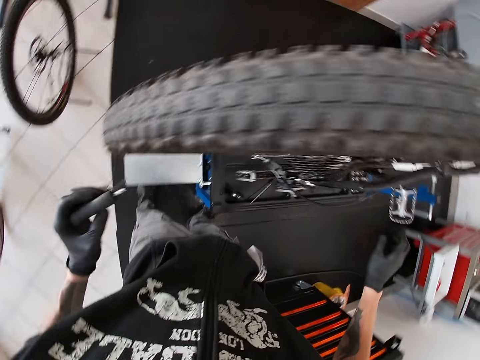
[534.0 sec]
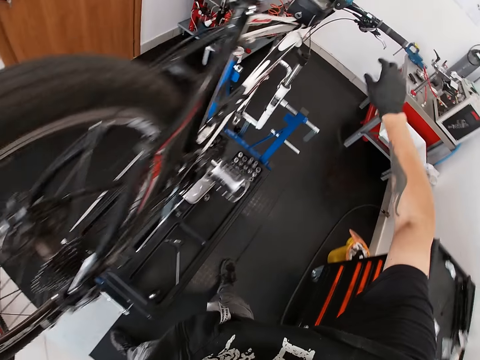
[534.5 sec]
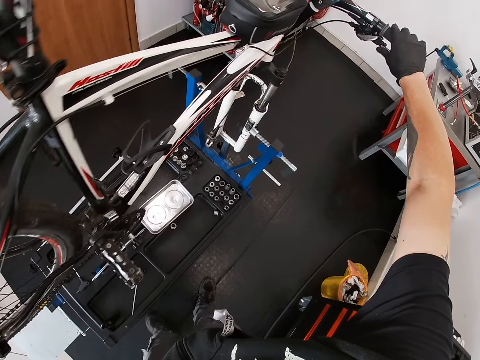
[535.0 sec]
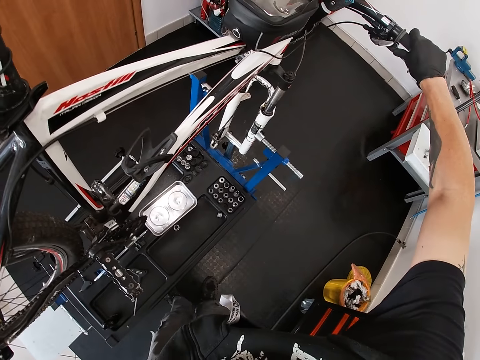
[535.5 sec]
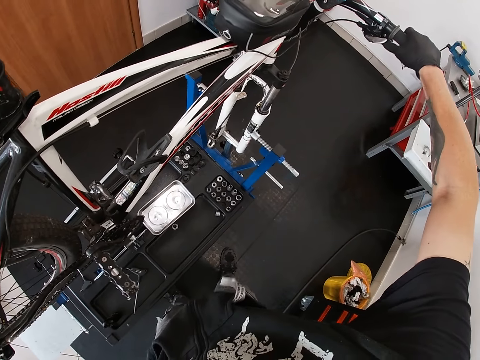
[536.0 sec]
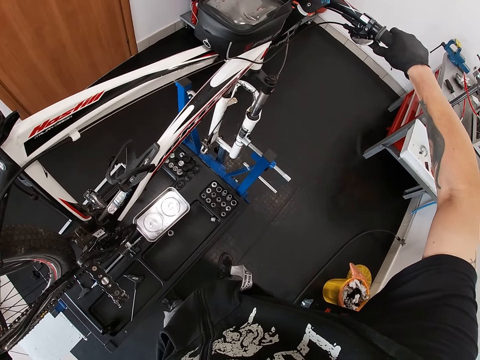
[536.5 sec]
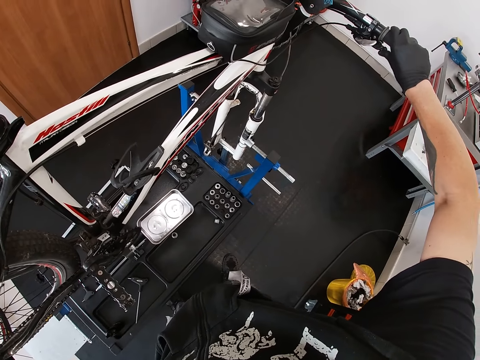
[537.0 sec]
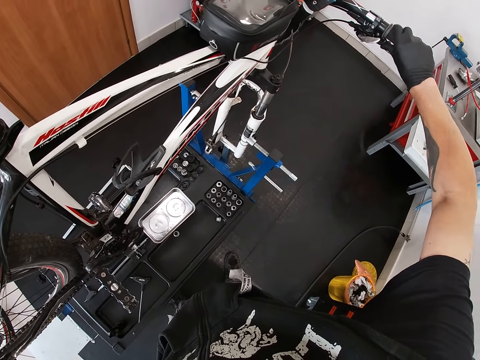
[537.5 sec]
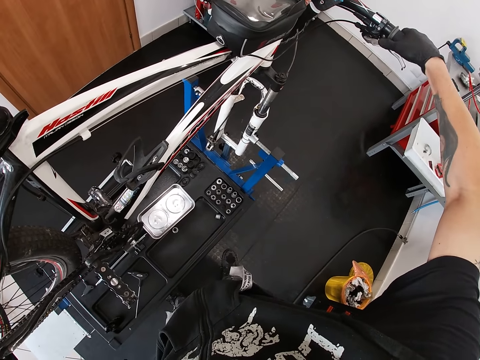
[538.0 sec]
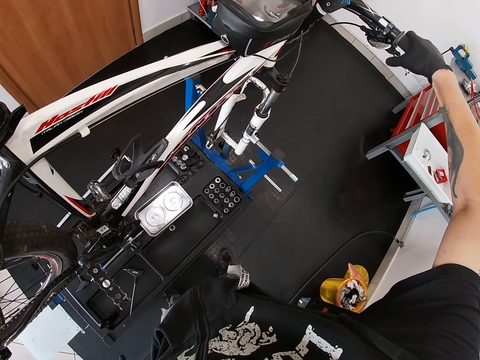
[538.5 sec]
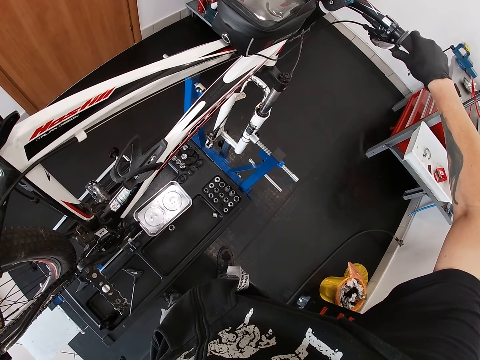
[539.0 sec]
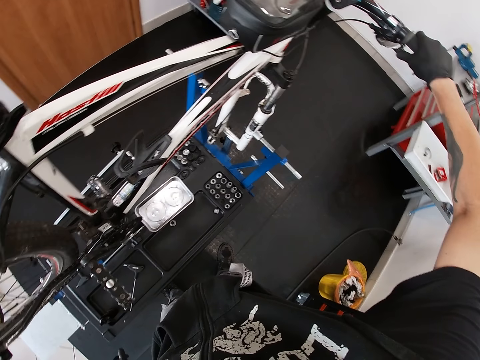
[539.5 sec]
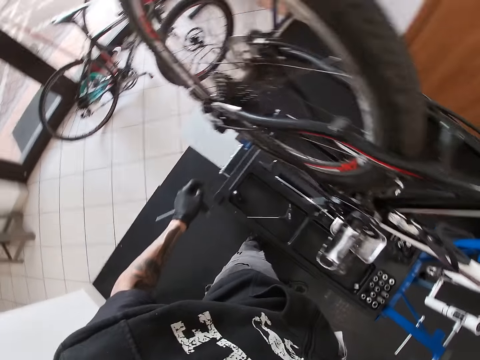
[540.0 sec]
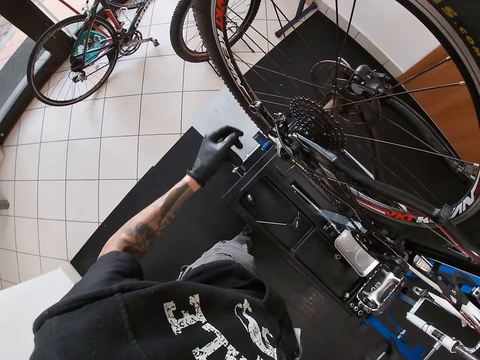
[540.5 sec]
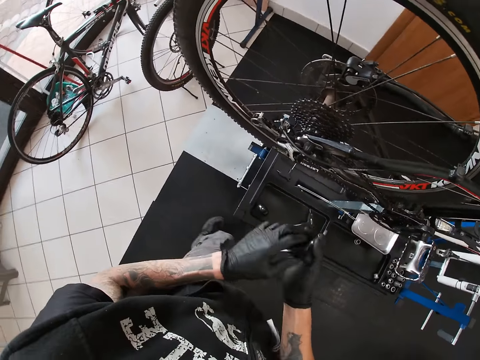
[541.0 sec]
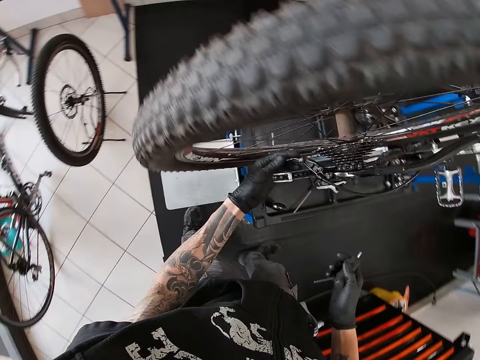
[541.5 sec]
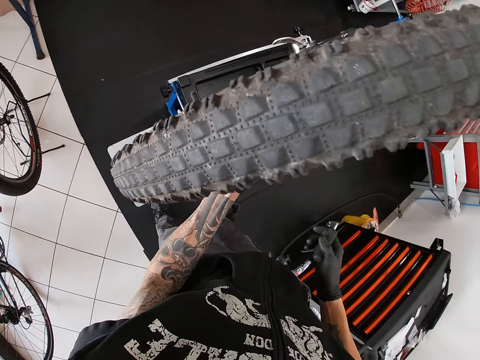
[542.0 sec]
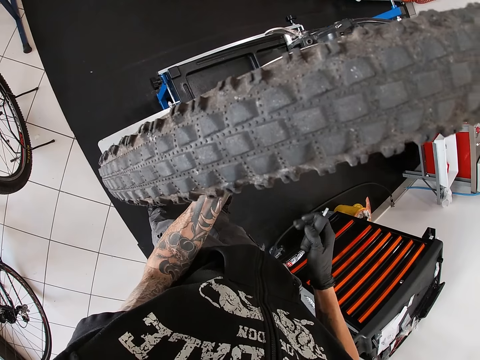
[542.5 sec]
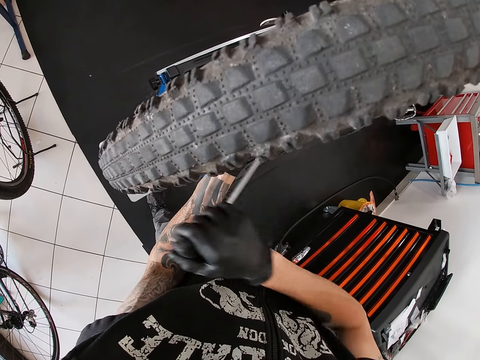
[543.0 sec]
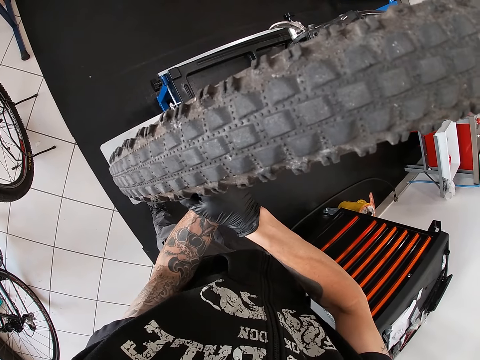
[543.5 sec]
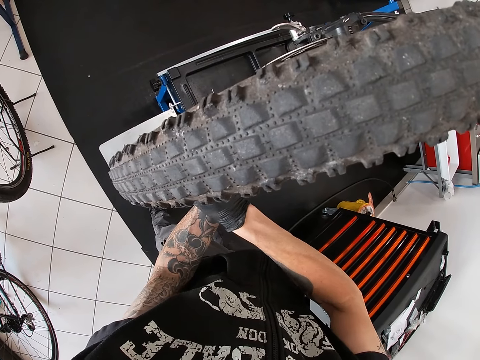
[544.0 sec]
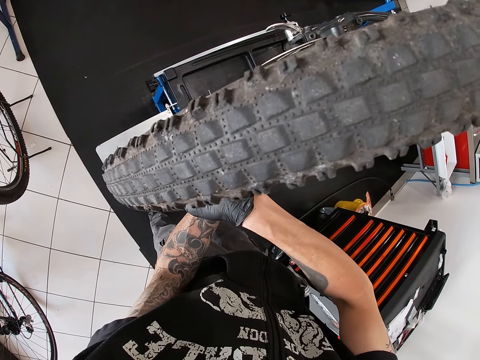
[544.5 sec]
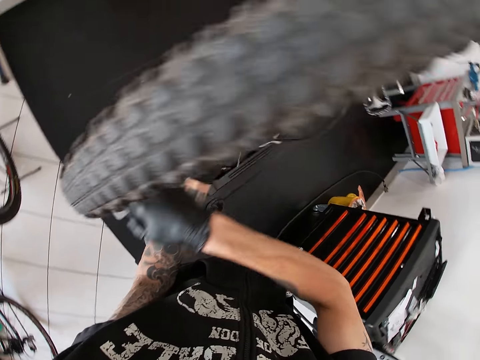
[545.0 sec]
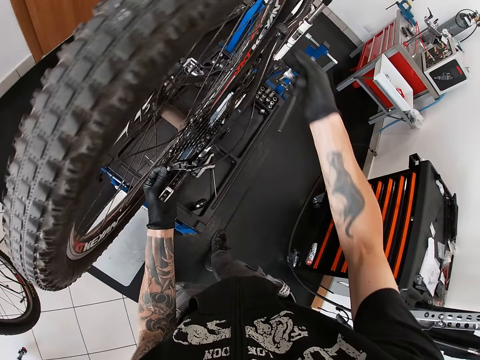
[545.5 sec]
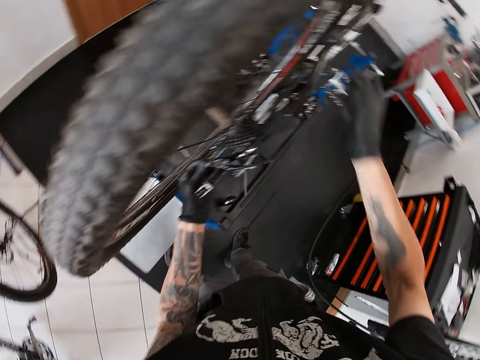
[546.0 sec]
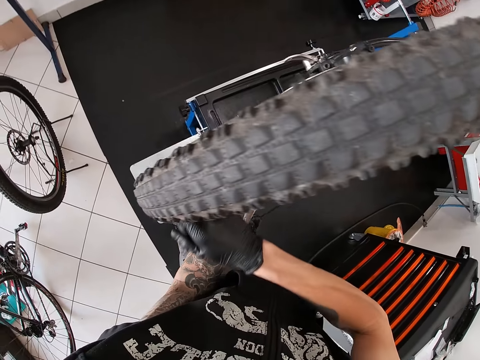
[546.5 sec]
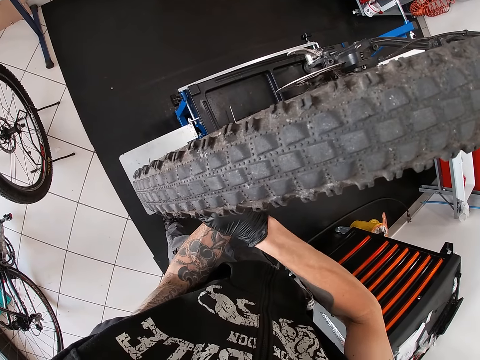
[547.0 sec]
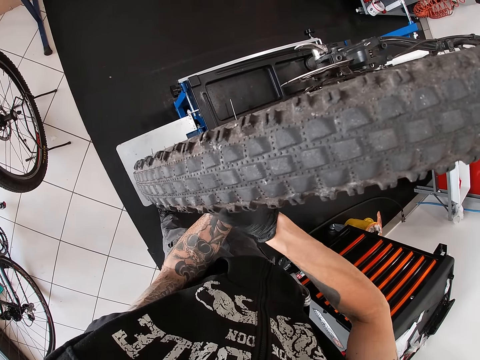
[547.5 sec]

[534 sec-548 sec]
The camera wearer operates the gear control on the bicycle right handle. He presses the brake shifters. He passes the screwdriver from his left hand to his right hand. He holds the bicycle gear with his left hand. He screws a nut with the screwdriver in his right hand.

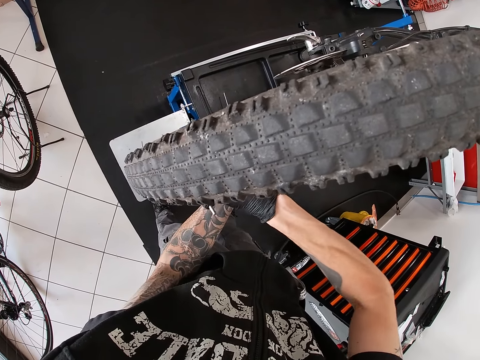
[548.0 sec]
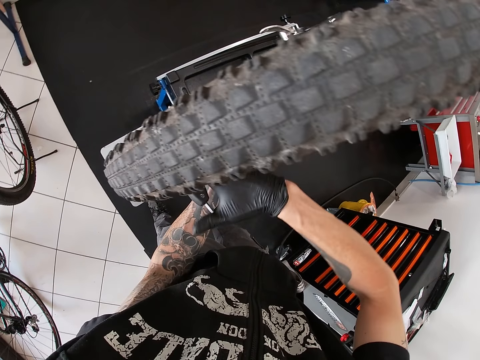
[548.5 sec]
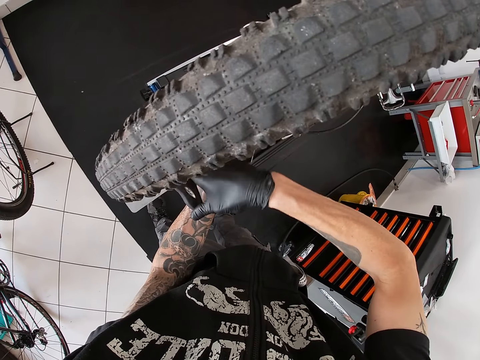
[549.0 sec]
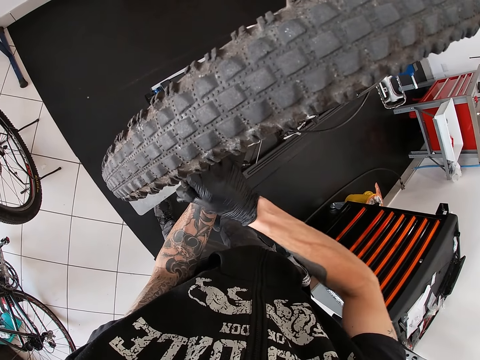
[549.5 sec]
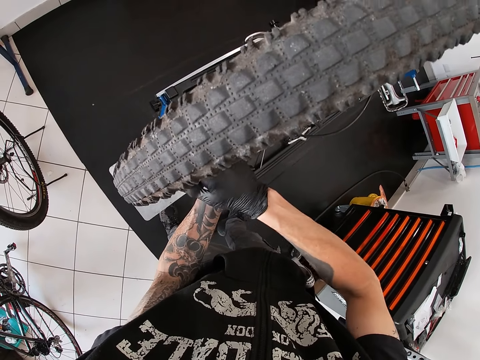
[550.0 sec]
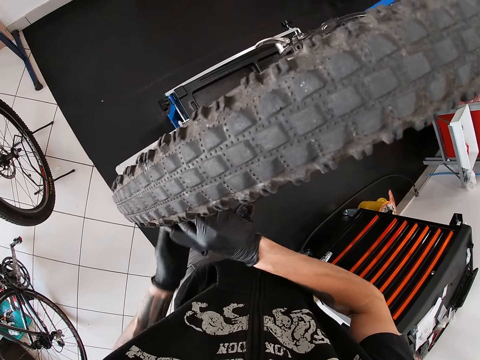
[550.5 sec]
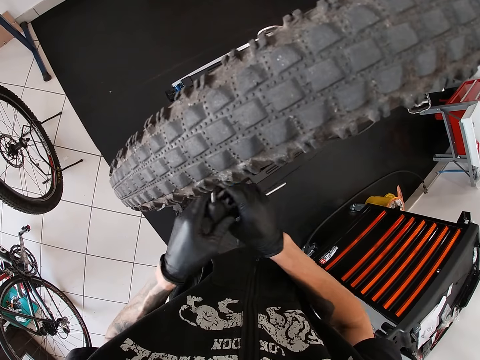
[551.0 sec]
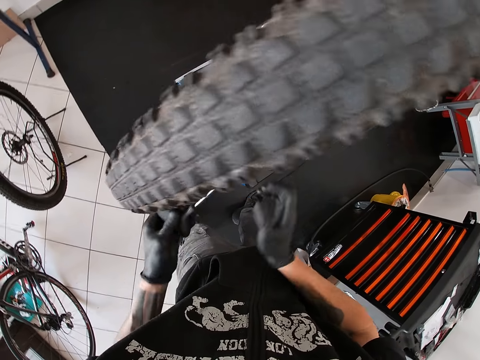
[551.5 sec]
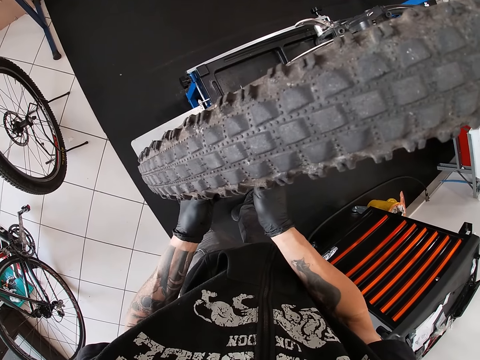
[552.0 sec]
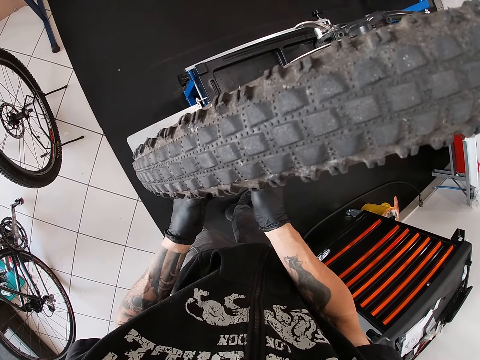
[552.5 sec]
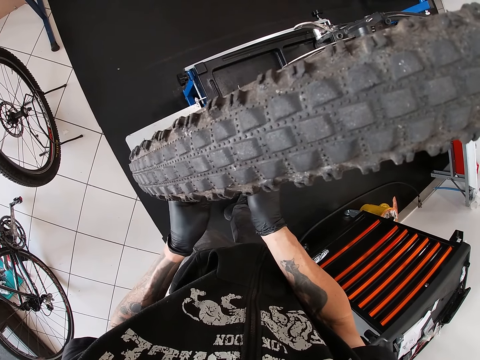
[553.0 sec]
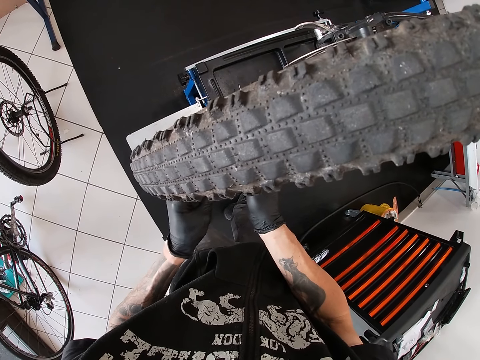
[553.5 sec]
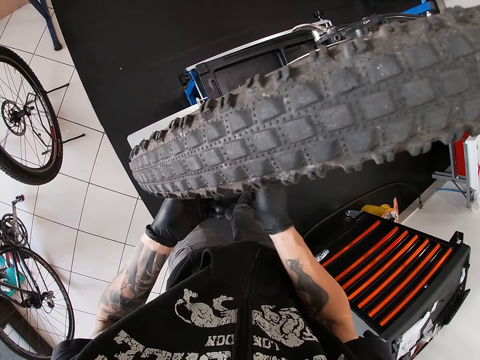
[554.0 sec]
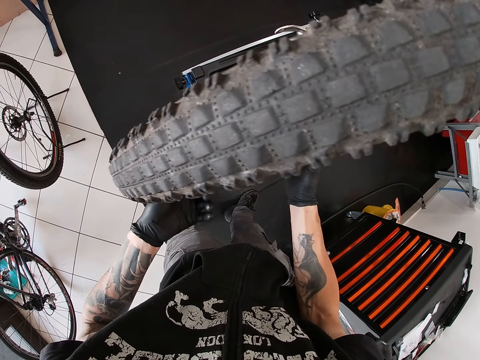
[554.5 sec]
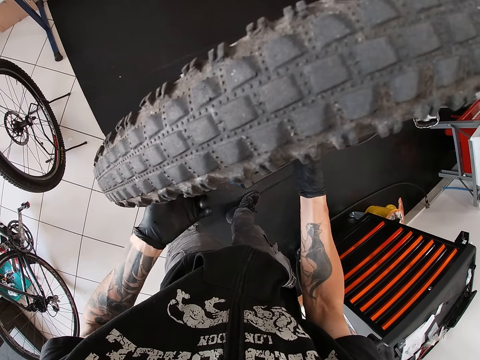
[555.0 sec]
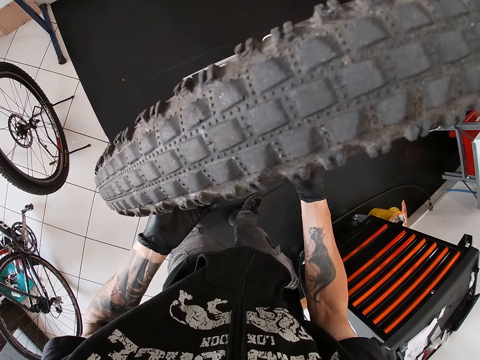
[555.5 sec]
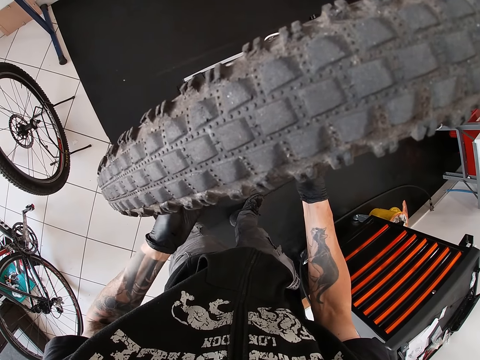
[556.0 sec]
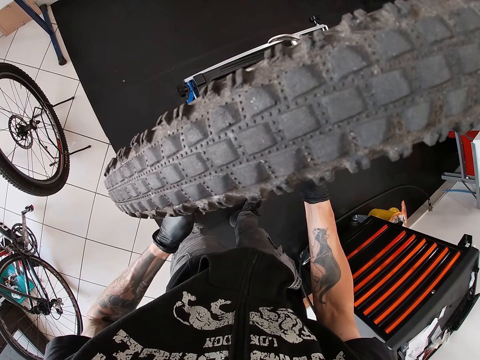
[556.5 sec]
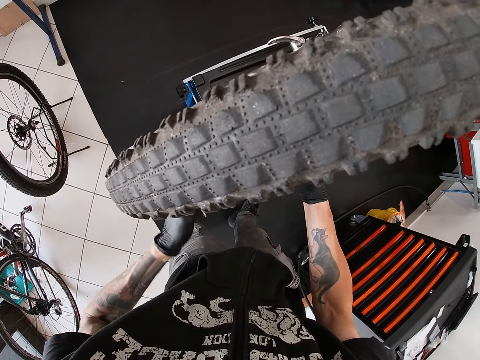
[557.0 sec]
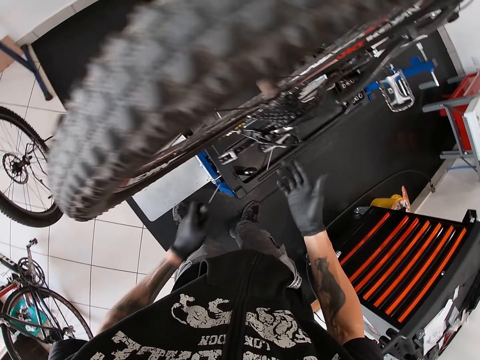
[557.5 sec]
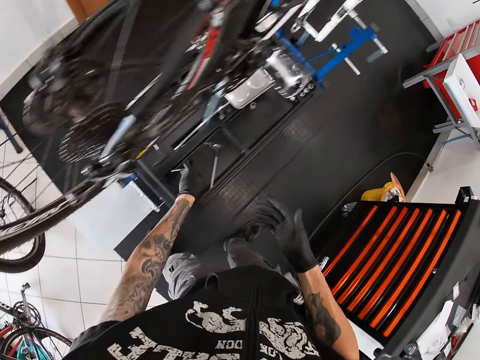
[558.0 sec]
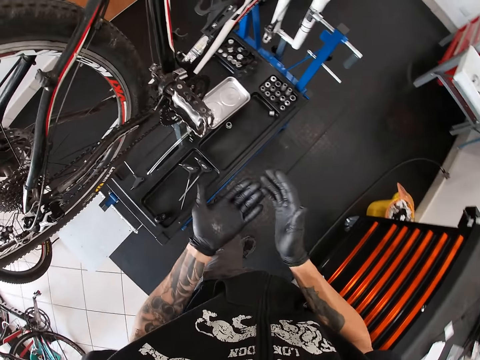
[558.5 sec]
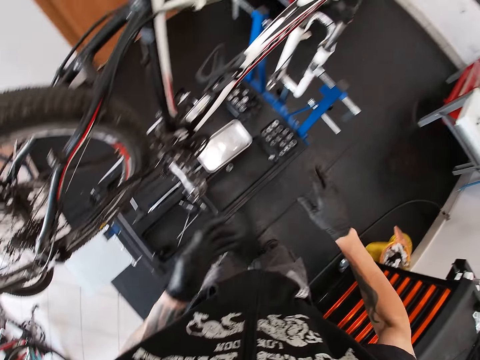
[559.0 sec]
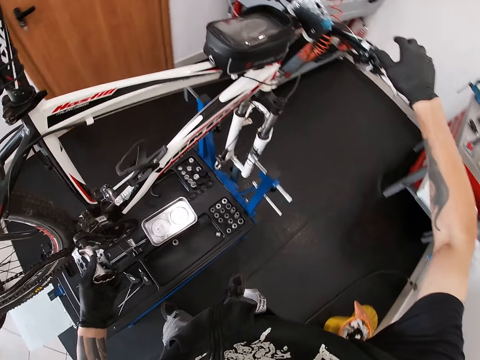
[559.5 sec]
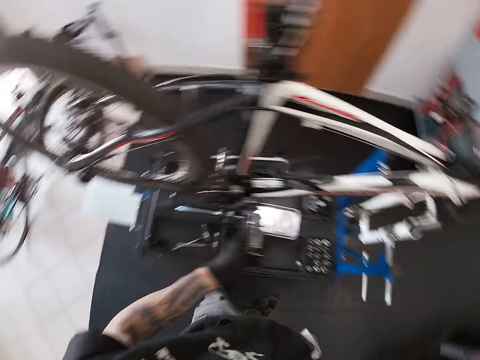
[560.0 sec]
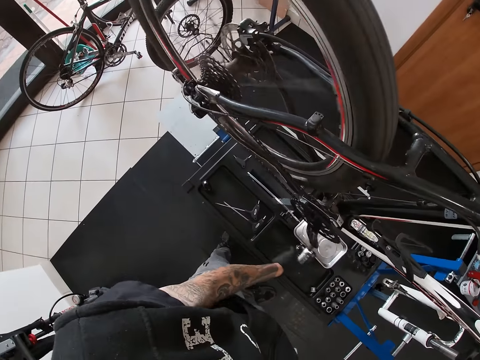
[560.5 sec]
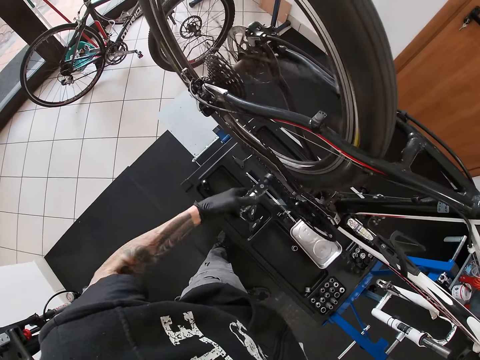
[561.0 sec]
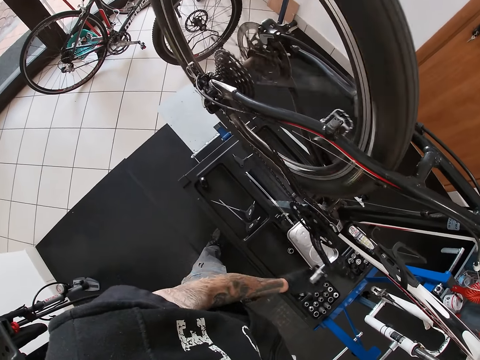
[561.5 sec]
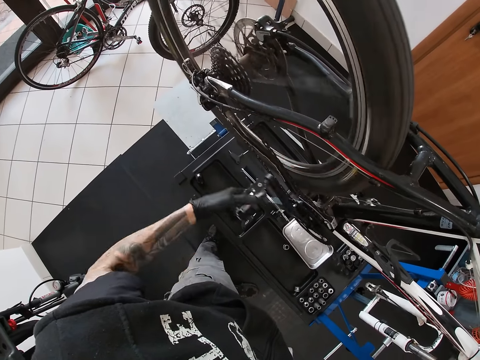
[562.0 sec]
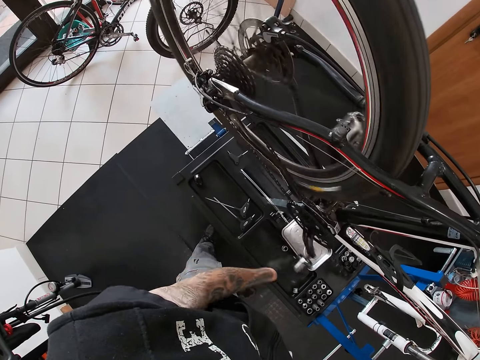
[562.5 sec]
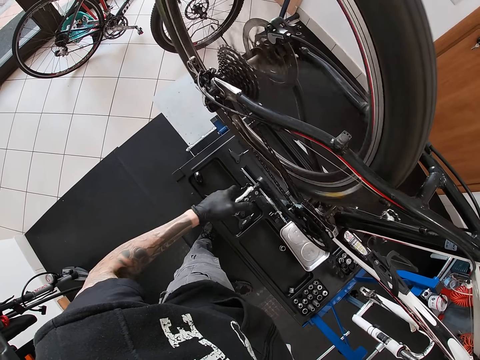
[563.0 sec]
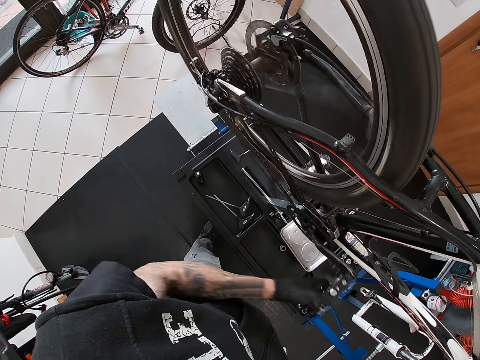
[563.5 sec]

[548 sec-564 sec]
The camera wearer fastens the nut with the screwdriver using his hands. He tilts the spanner or wrench. He drops the wrench on a toolbox with his left hand. He plugs out the spanner. He hits his hands together. He wipes out the hands. He holds the handlebar with his right hand. He turns the pedal of the bicycle with his left hand.
